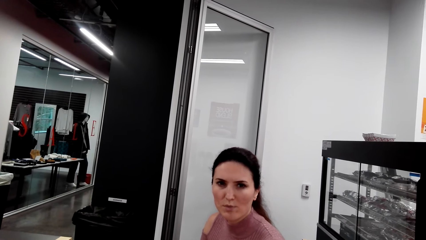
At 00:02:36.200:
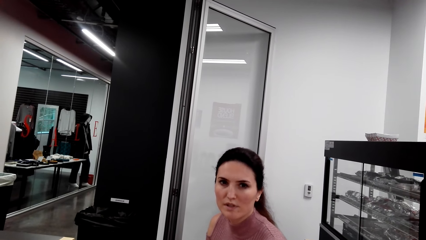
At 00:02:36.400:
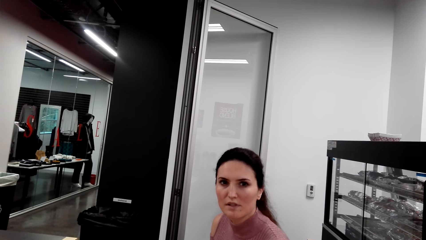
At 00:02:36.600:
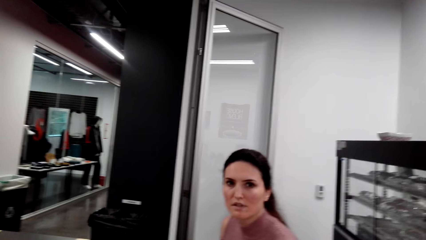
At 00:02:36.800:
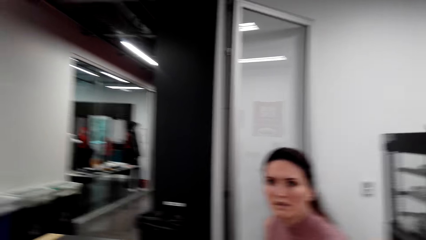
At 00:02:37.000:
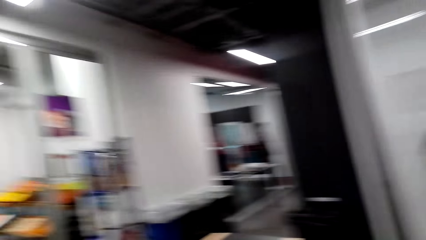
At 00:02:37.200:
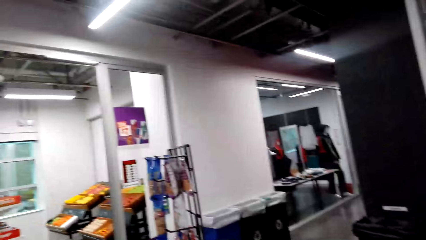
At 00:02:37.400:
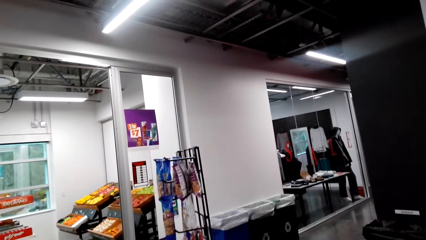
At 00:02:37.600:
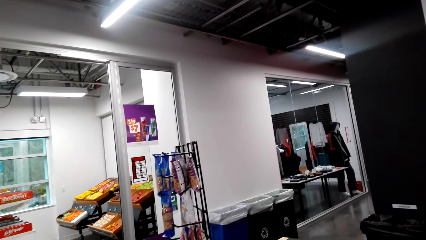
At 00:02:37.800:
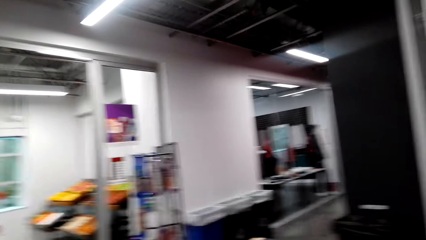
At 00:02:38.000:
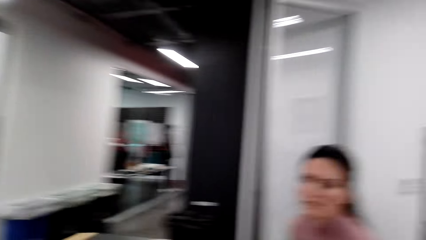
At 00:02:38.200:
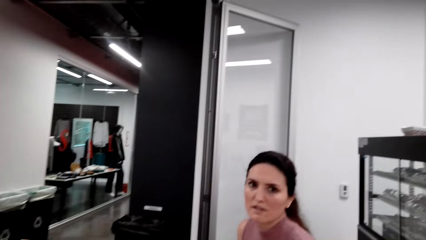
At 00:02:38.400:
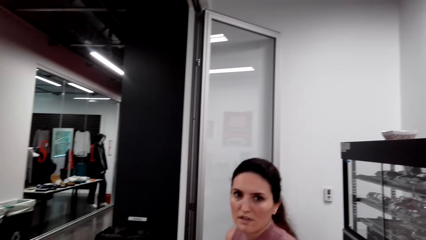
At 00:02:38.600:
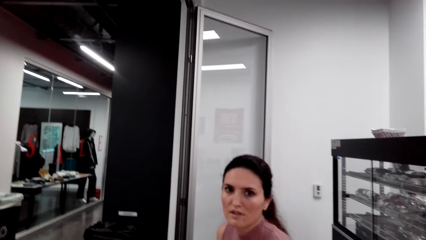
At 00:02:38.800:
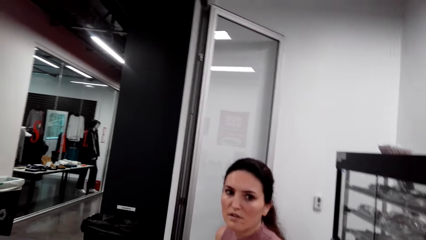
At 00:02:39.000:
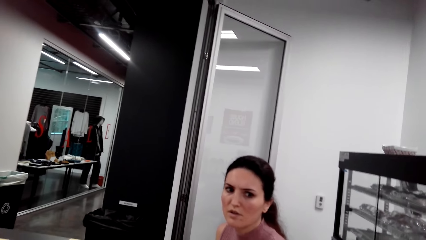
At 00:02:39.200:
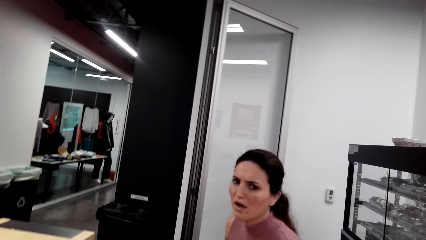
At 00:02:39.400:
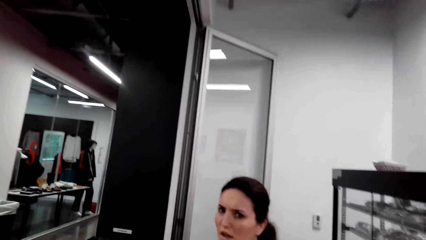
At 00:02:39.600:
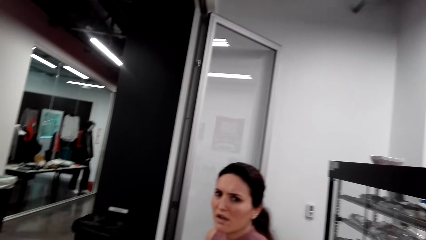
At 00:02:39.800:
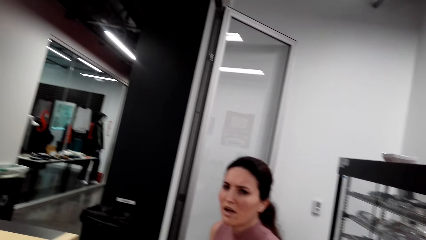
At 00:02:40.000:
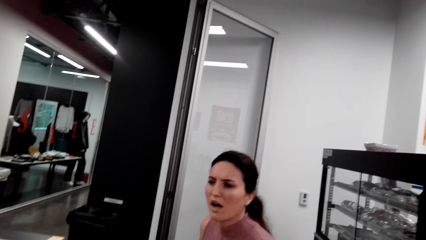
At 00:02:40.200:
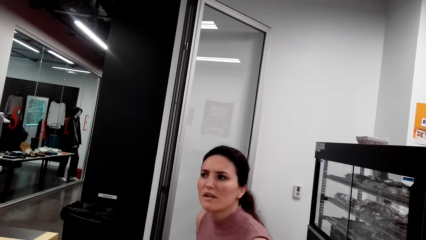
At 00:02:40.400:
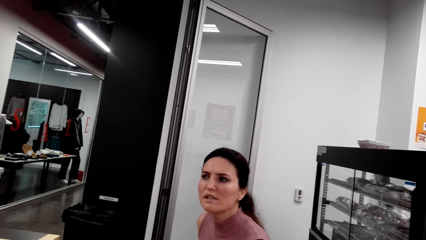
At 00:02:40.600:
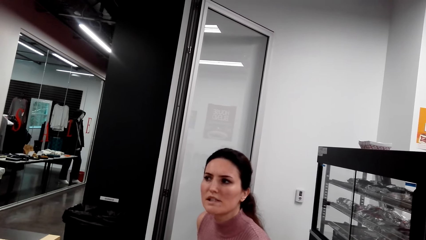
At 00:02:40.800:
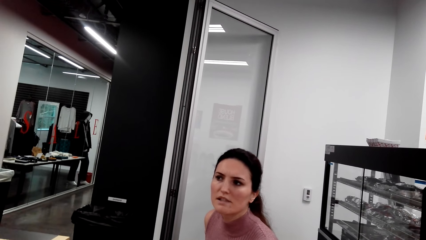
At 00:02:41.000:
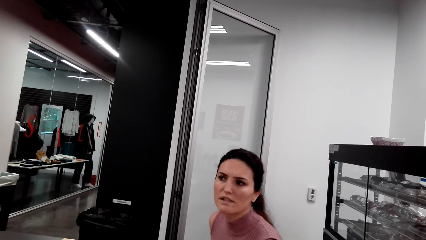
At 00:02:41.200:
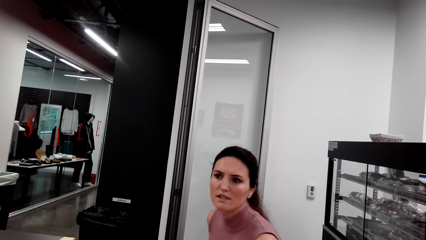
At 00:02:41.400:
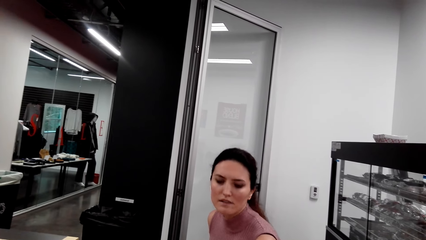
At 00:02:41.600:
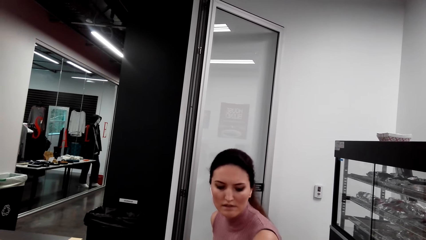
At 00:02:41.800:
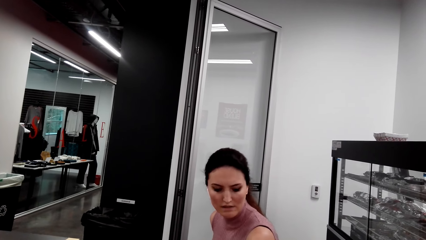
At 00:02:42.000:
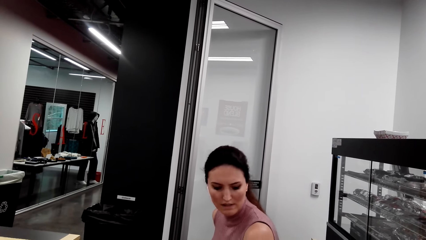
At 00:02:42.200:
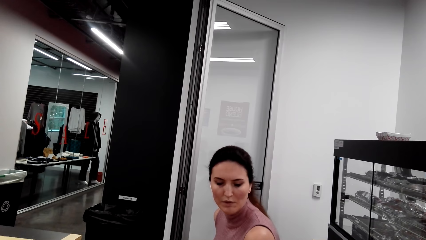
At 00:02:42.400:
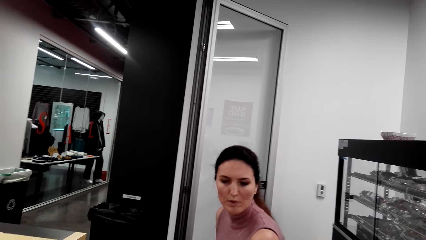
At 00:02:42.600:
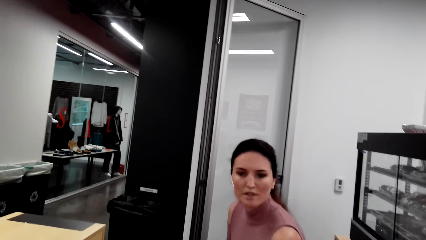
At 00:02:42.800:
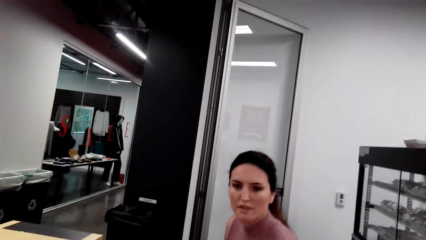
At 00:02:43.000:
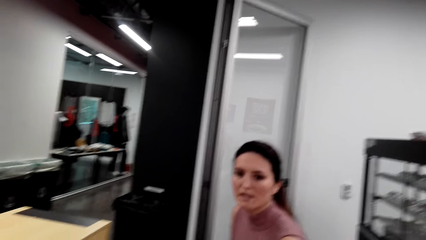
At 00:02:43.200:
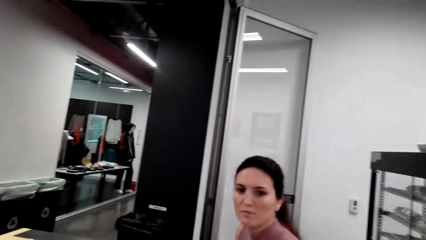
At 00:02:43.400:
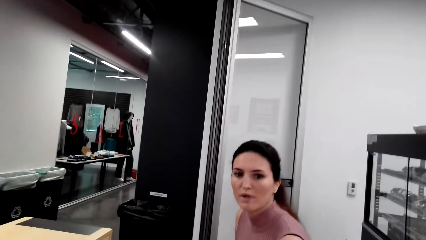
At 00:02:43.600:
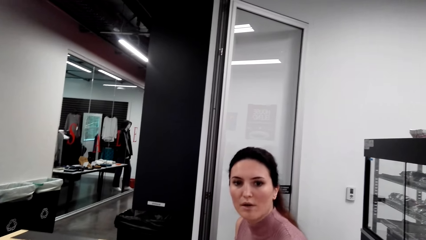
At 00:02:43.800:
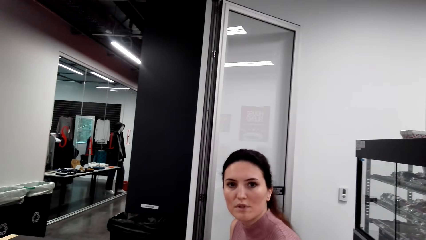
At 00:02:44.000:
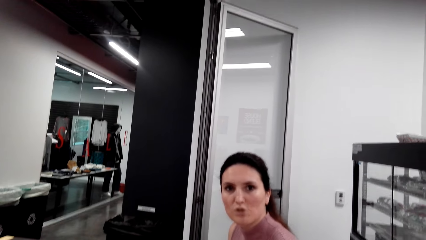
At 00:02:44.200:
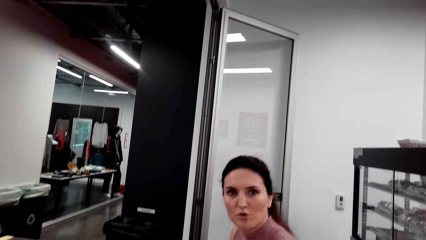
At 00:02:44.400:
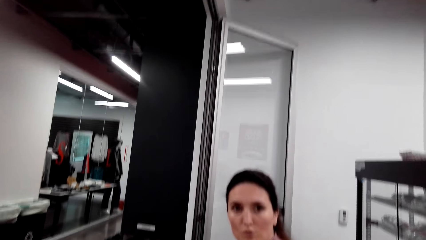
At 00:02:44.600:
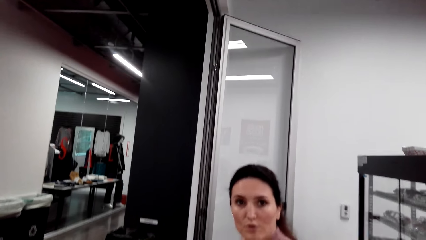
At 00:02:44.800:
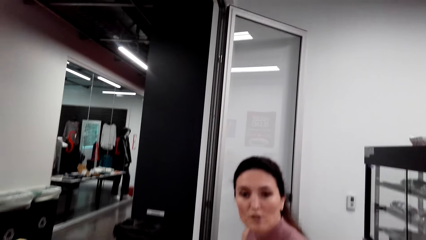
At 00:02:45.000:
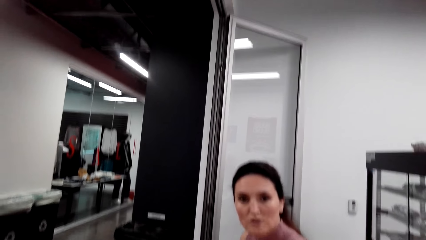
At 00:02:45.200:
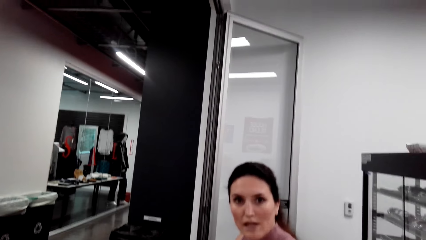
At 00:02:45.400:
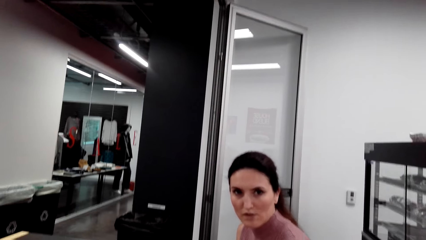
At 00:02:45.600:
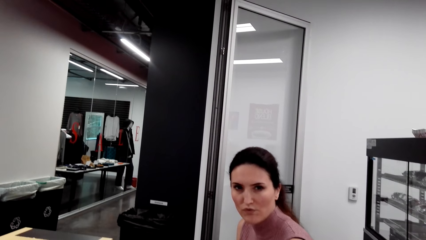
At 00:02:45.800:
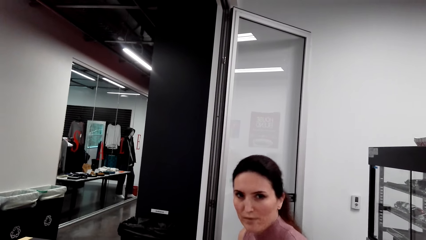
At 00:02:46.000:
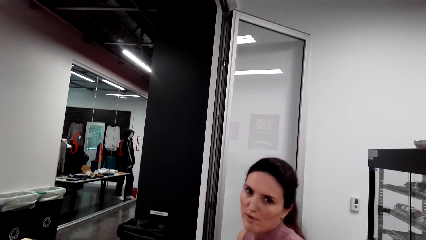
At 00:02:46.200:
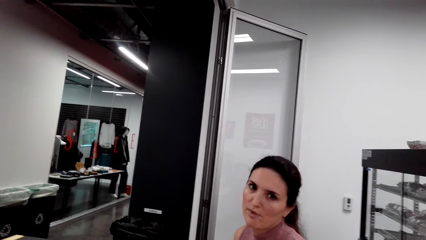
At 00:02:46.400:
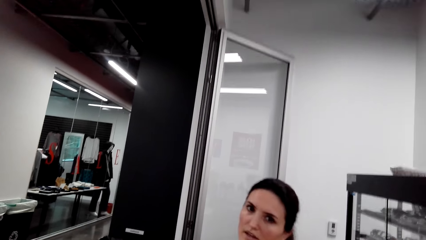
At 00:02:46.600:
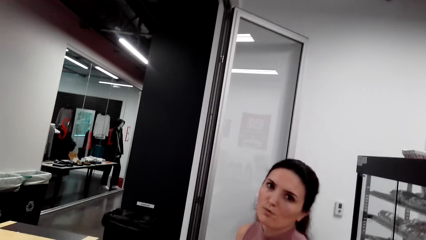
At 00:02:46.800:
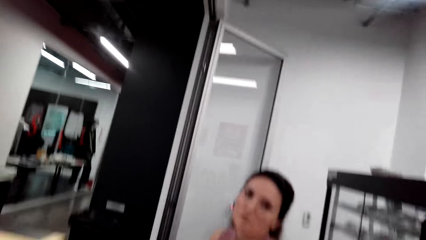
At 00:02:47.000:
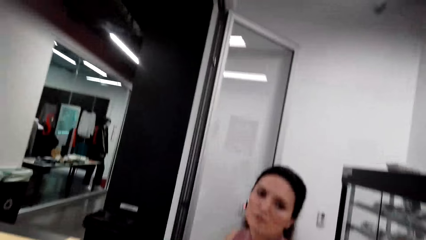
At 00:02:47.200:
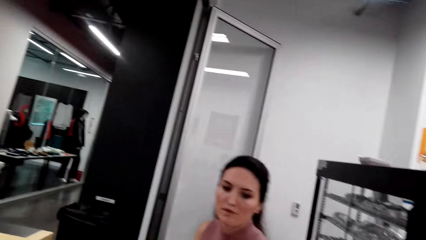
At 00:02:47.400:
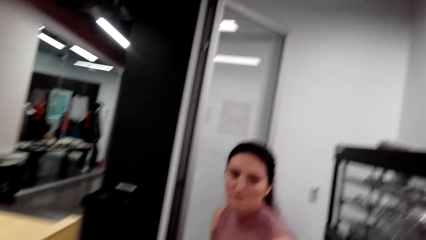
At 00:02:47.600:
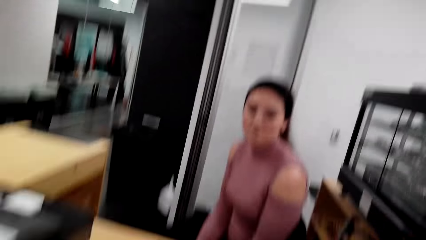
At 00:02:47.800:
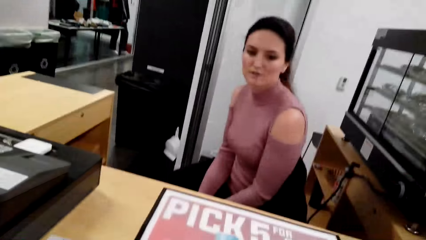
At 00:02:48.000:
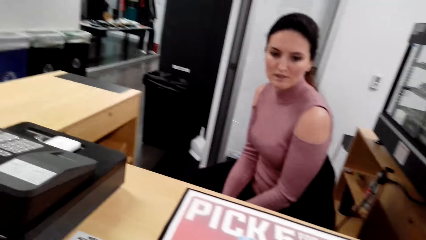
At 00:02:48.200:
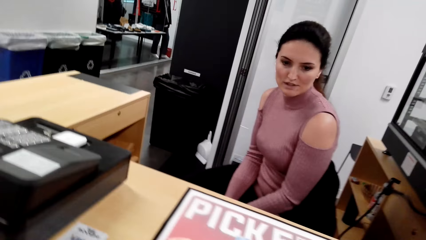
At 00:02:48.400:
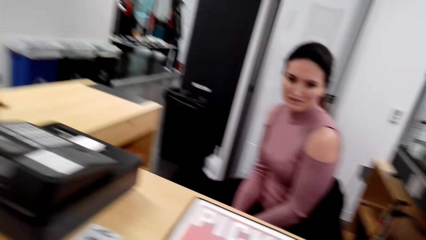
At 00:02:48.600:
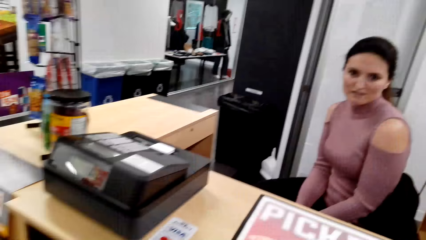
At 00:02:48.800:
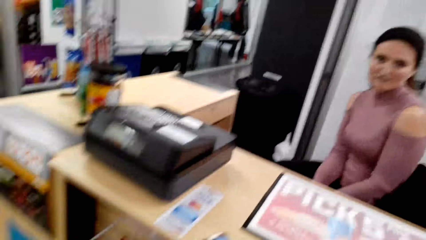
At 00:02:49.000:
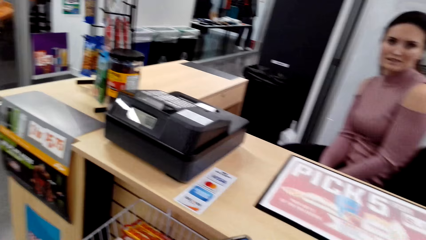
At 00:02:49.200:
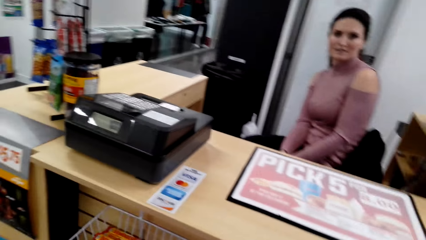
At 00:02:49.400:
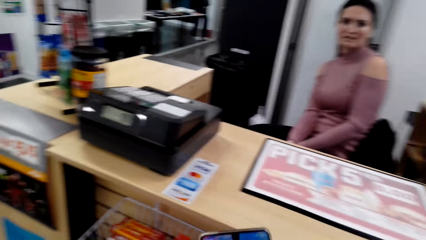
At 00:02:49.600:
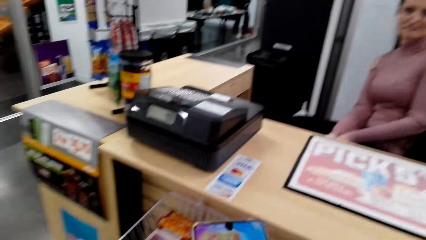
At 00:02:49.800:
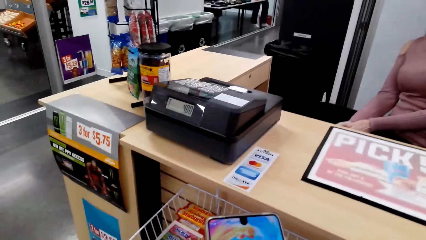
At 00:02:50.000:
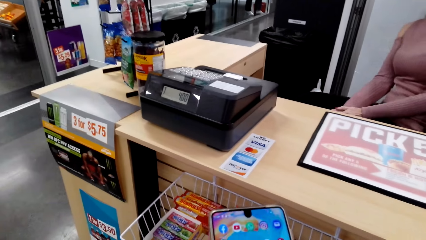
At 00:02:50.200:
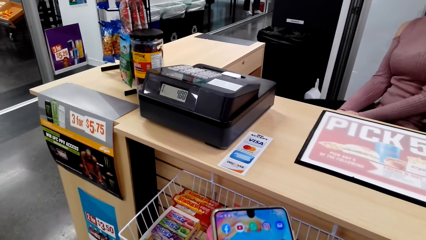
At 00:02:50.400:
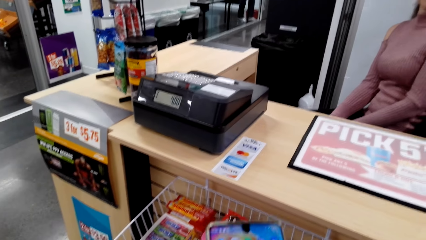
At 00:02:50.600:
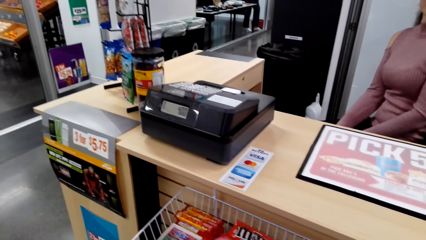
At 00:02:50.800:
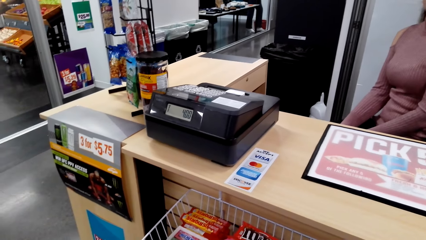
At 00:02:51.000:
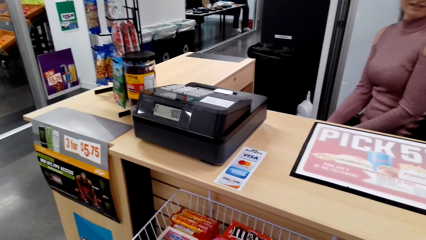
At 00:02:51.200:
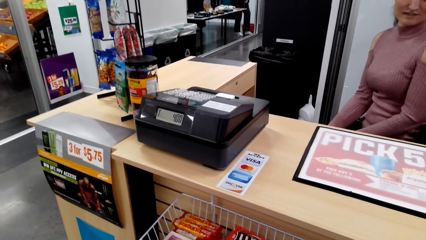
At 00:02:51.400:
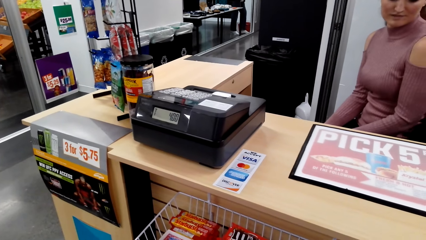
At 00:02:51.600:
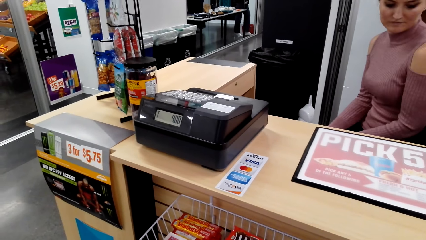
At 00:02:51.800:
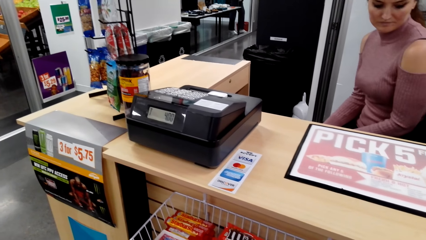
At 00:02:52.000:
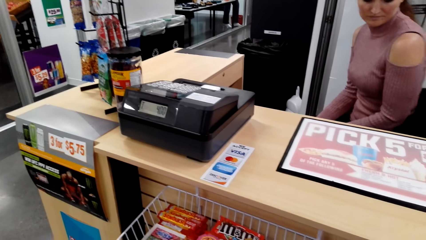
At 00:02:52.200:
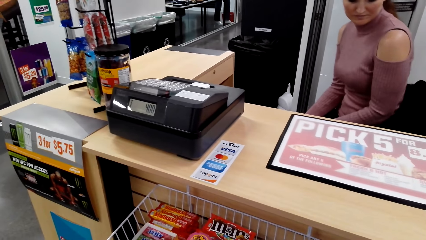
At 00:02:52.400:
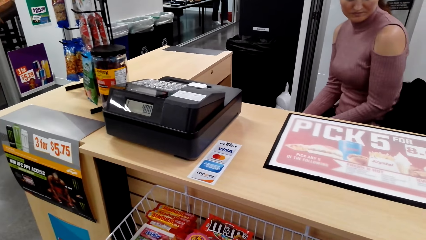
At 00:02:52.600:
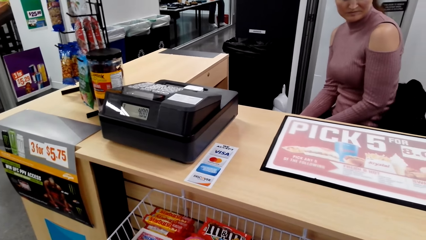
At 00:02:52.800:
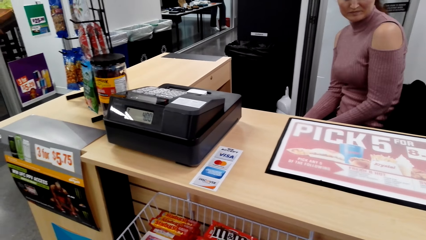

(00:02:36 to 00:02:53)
The camera wearer looks around. They operate the phone.
